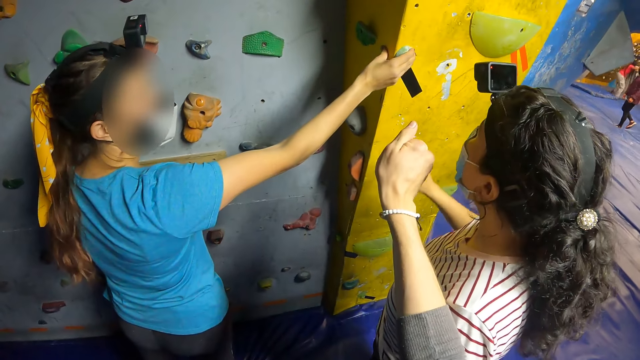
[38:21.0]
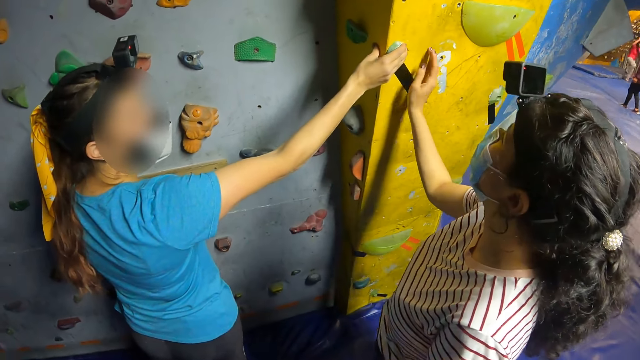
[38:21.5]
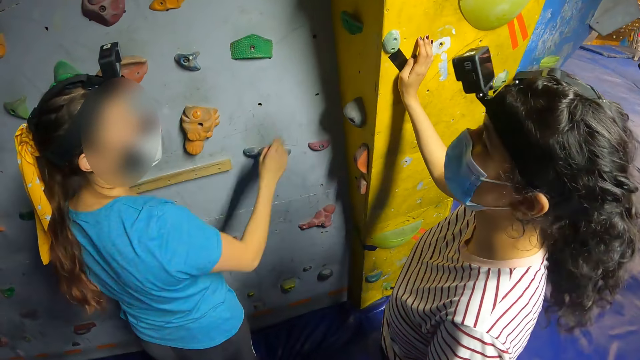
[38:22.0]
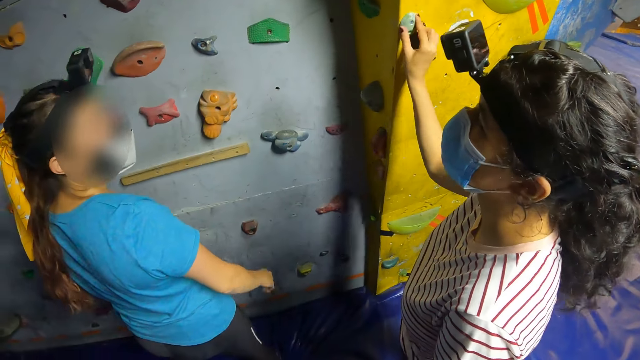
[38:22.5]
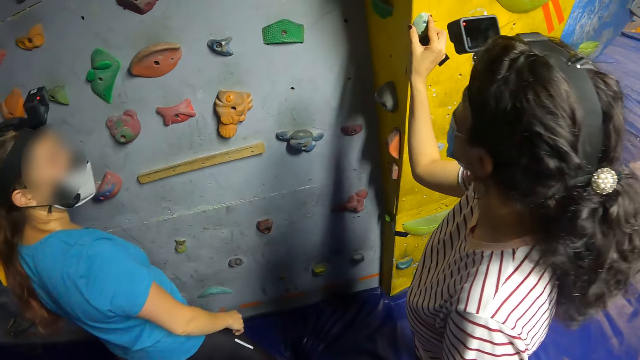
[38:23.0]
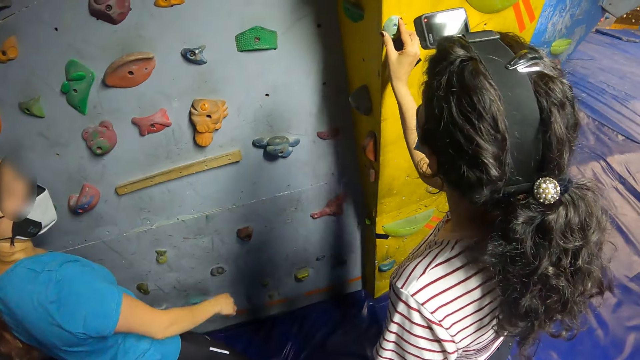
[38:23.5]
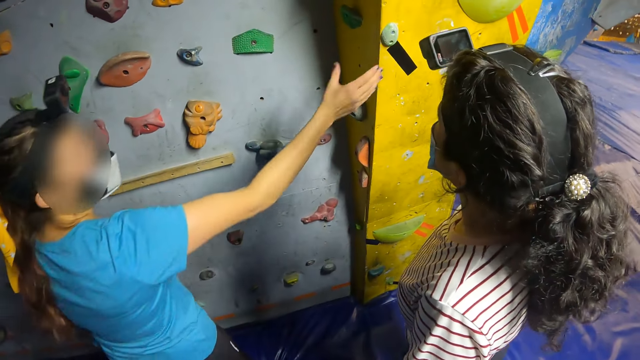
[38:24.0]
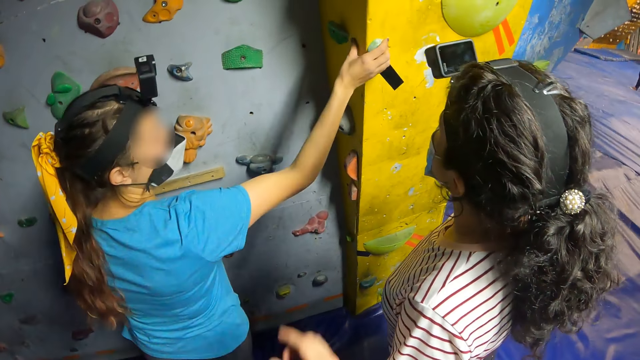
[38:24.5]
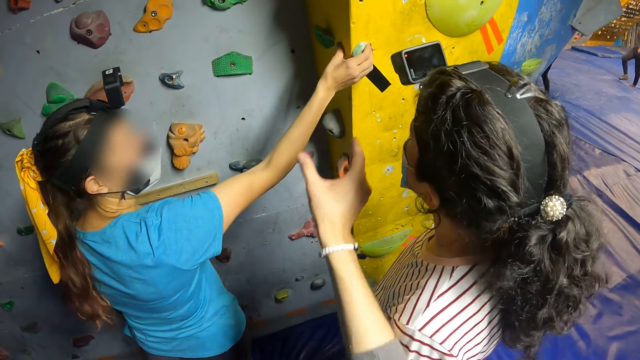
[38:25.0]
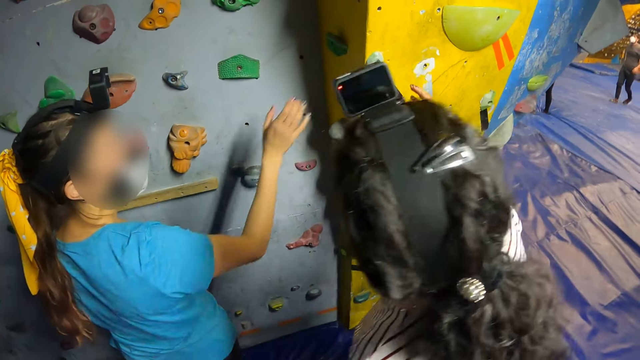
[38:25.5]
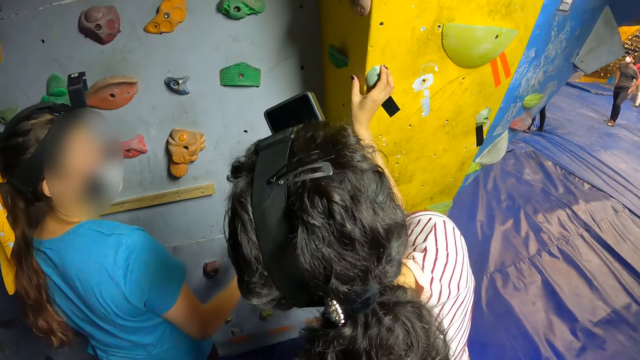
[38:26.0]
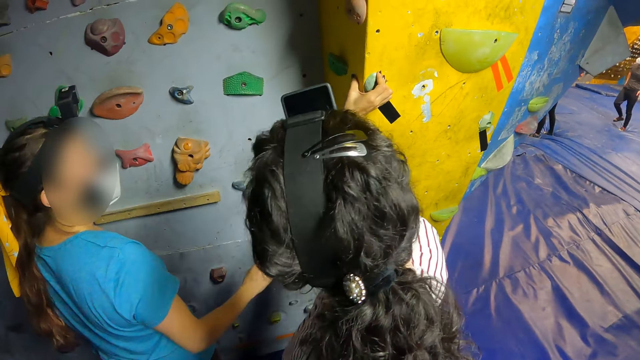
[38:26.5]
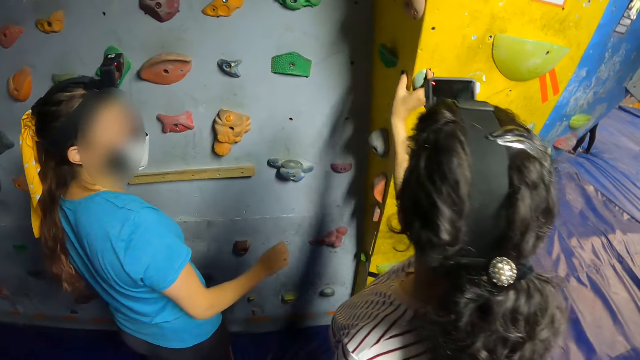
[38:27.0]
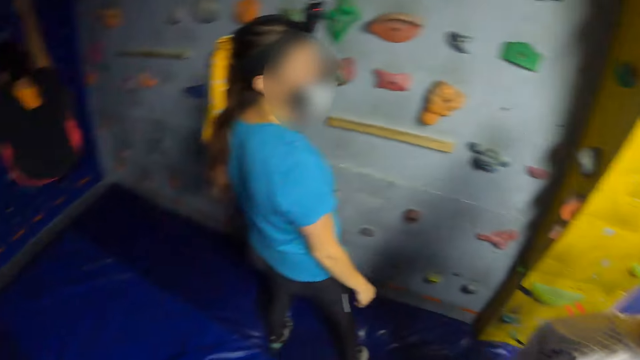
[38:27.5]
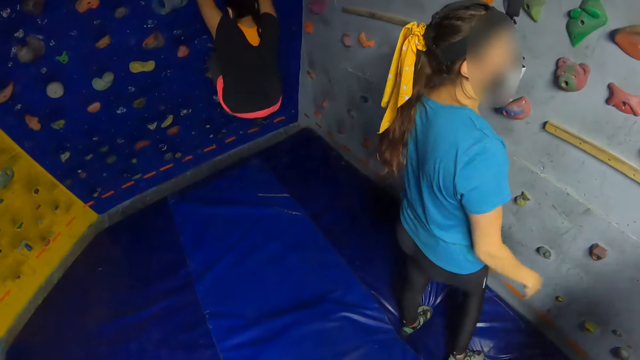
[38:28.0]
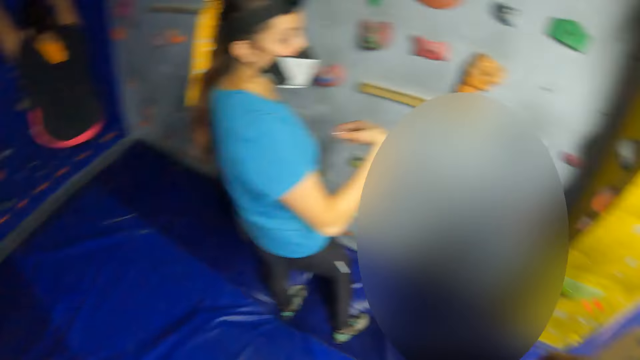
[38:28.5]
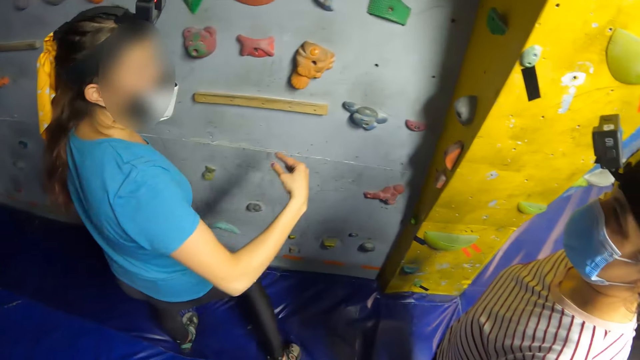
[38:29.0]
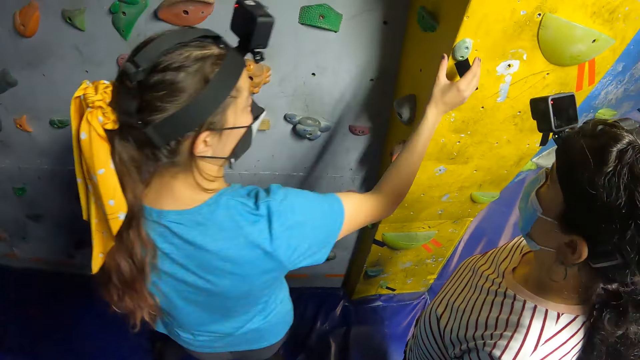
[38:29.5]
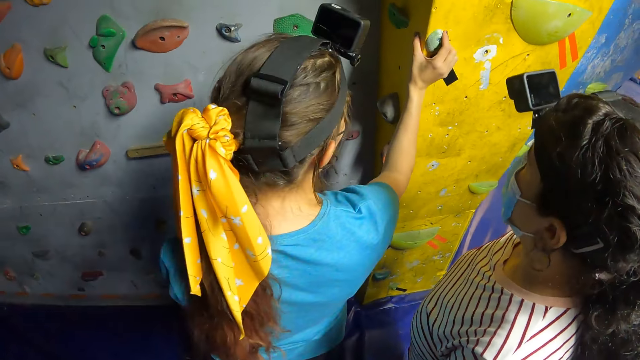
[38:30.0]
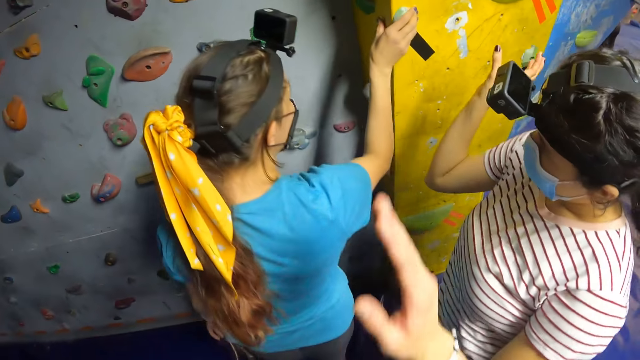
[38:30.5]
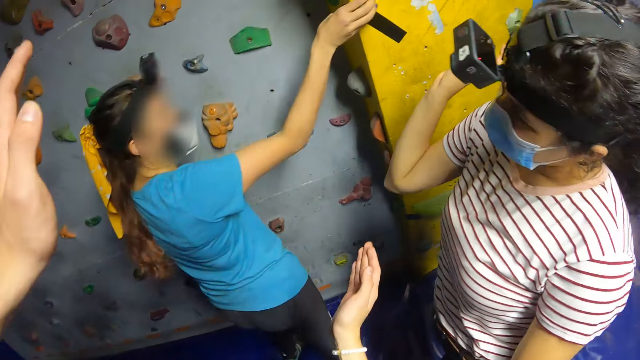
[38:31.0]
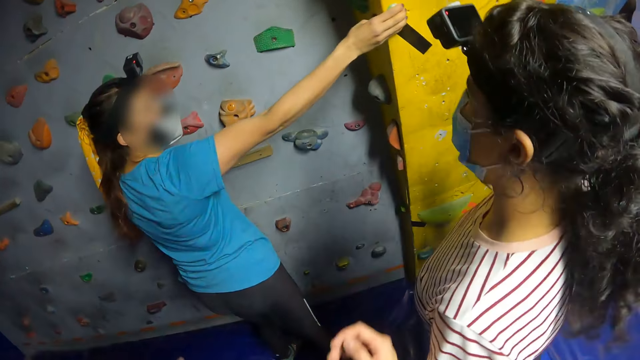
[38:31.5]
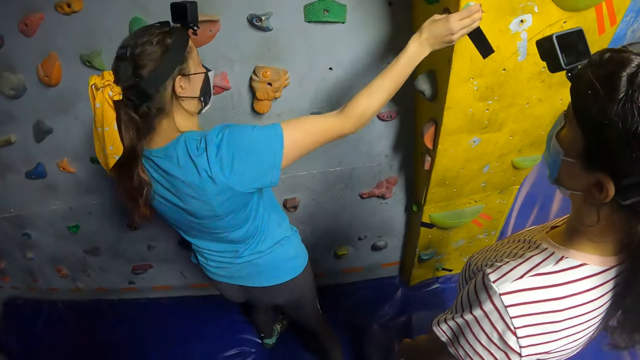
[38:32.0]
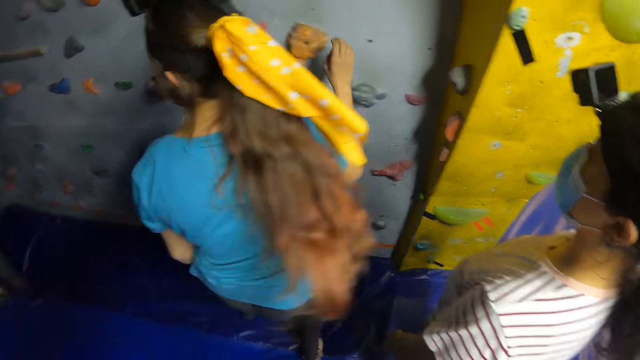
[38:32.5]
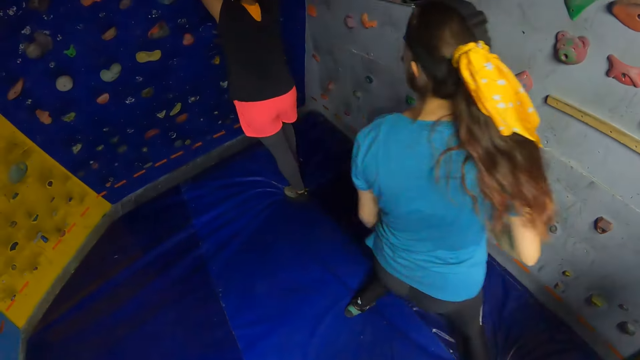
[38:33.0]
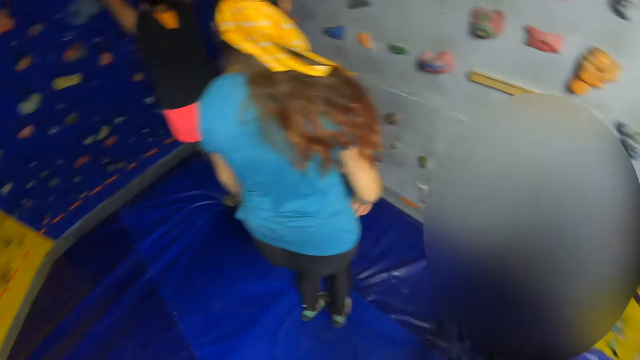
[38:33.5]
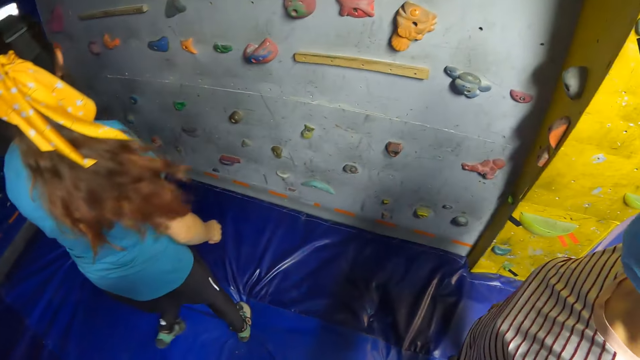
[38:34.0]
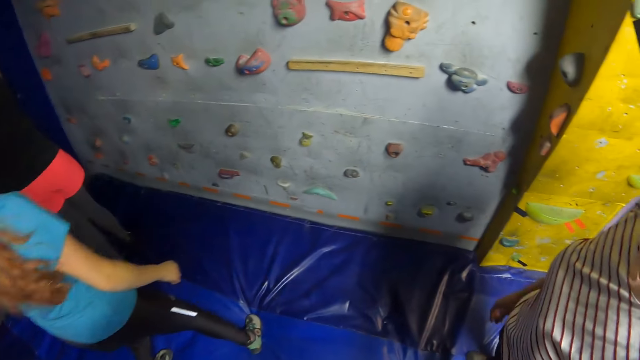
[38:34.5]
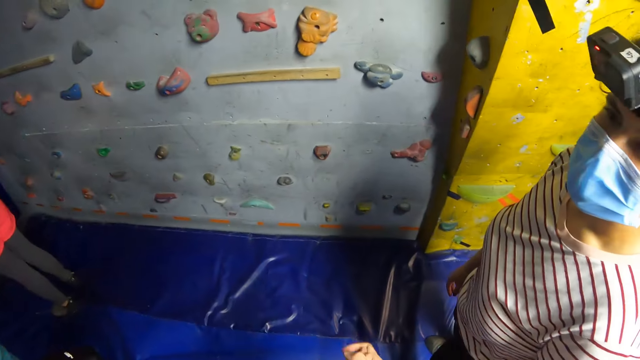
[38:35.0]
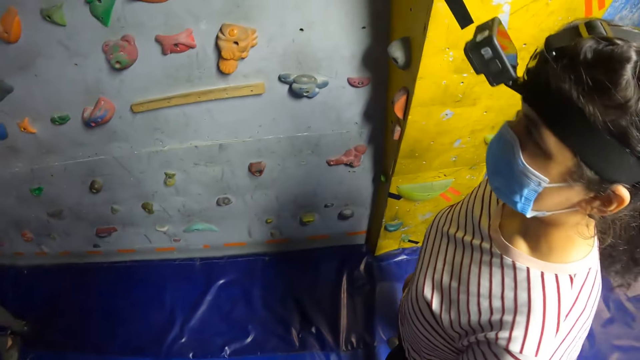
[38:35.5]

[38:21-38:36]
A girl holds a wall climbing hold with her right hand. Another girl puts her hand on the wall. The first girl touches a bouldering wall with her right hand, and touches the climbing hold with her right hand. The other girl touches the climbing hold with her right hand. The camera wearer stretches out his hand. The other girl holds the wall climbing hold. The first girl touches the climbing hold with her right hand. The camera wearer looks around. The first girl holds the wall climbing hold with her right hand. The other girl touches the climbing hold with her right hand. The camera wearer stretches out his hands. The first girl moves to the side.

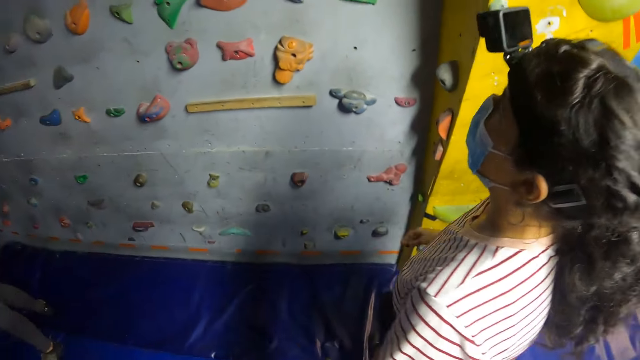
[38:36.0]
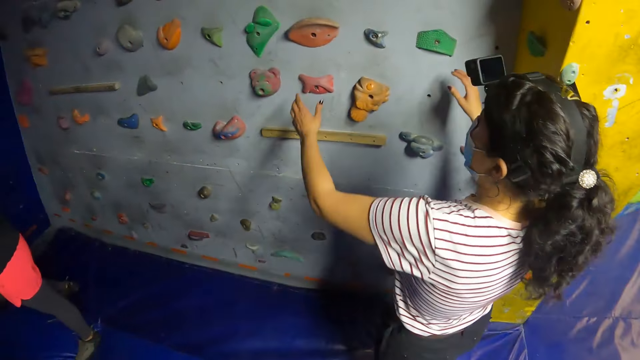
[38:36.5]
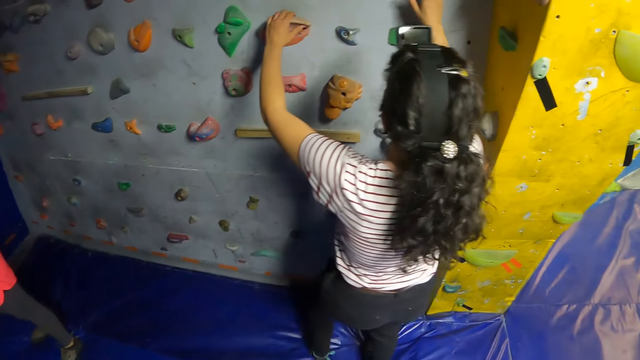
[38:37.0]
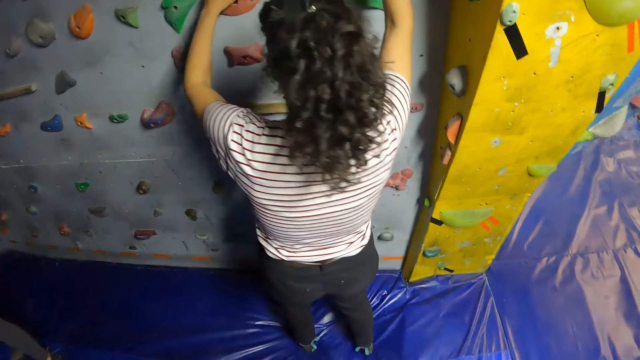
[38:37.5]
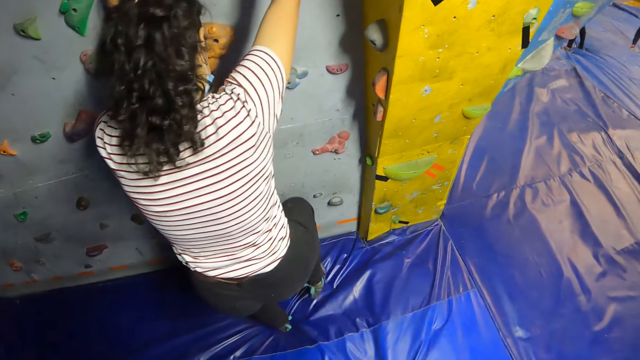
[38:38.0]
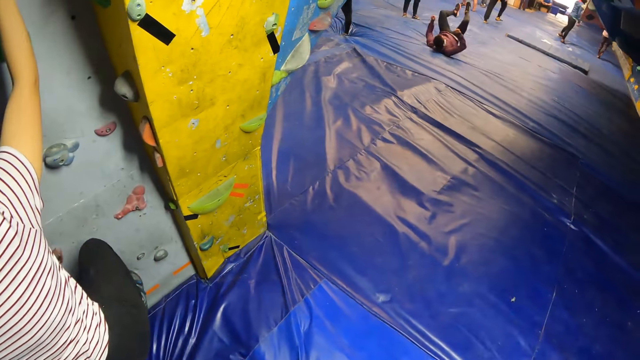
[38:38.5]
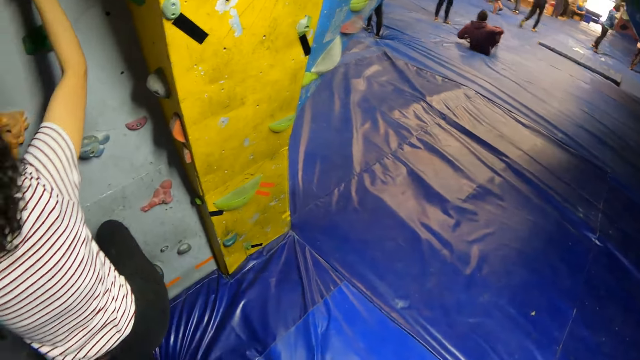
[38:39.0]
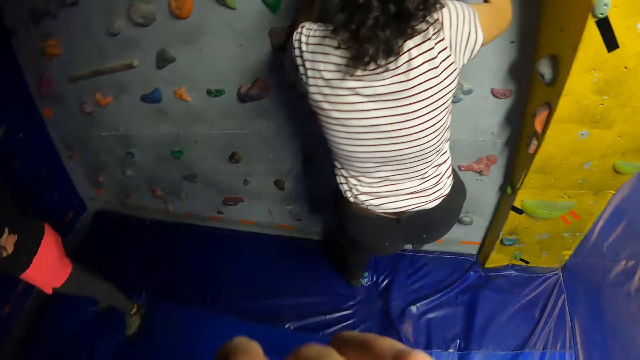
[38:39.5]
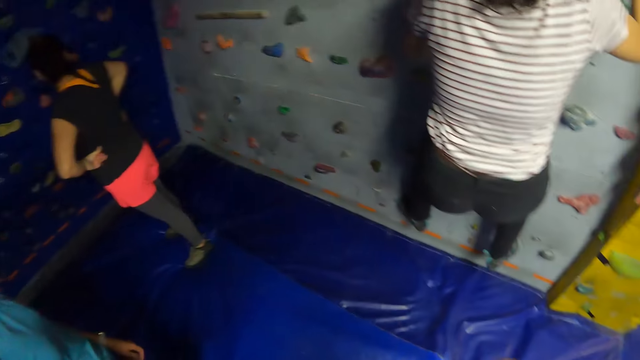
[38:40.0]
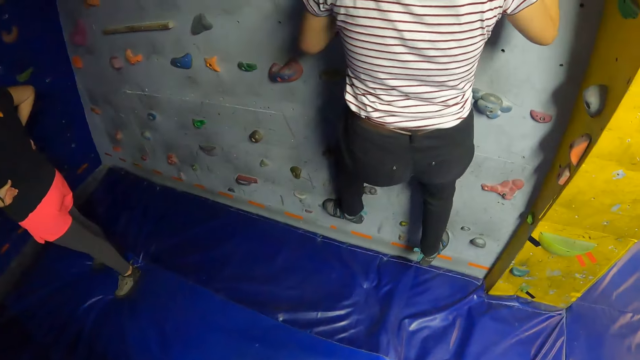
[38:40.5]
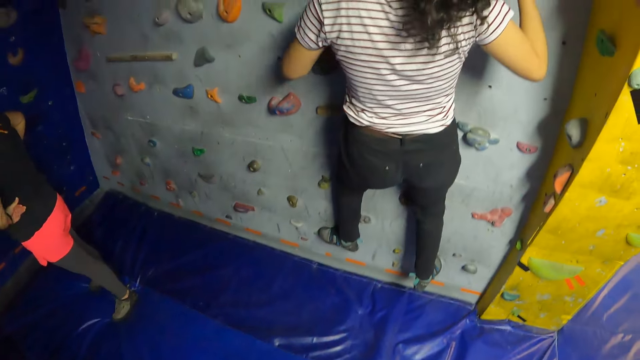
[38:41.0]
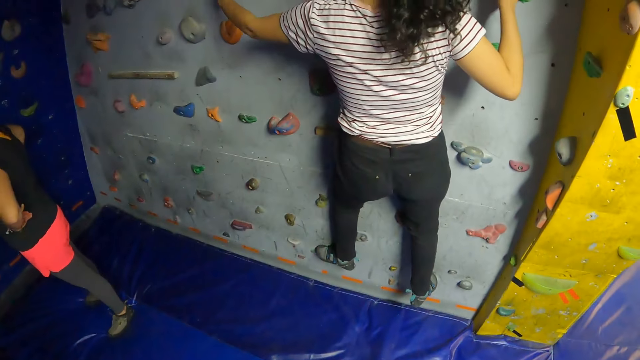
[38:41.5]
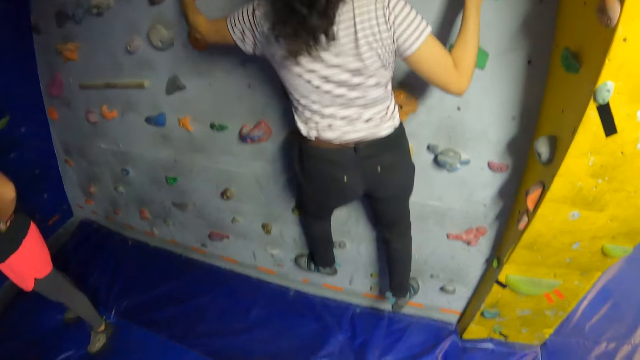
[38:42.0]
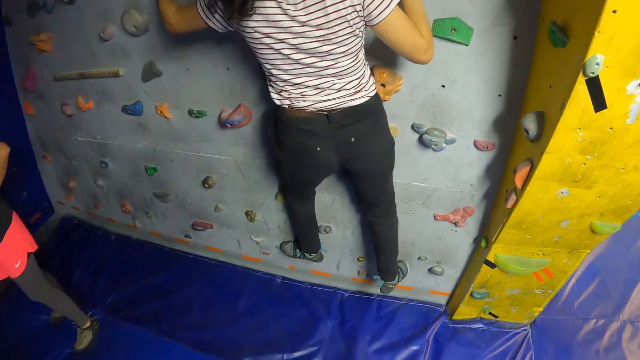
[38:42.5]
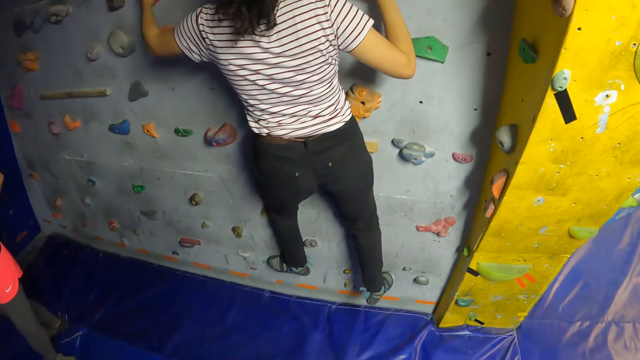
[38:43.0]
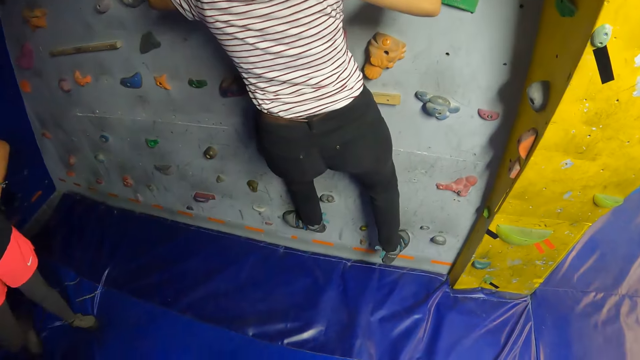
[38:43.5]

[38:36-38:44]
The girl touches the climbing hold with both hands. The girl climbs the bouldering wall with both hands and legs.
